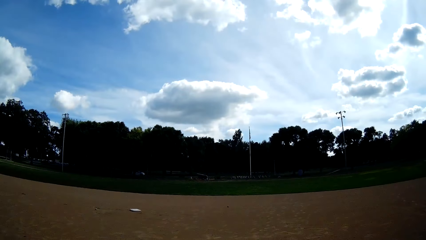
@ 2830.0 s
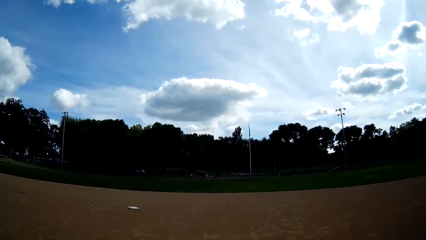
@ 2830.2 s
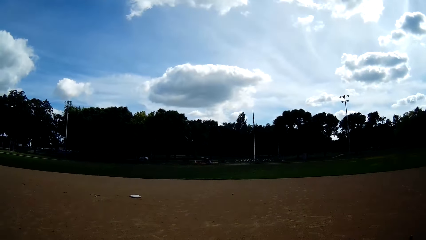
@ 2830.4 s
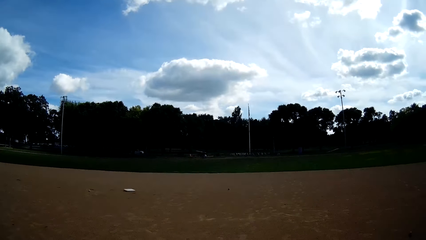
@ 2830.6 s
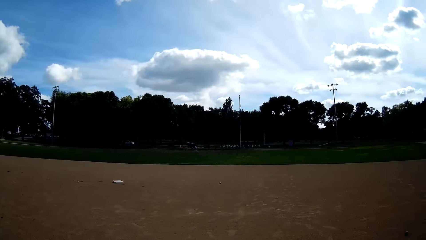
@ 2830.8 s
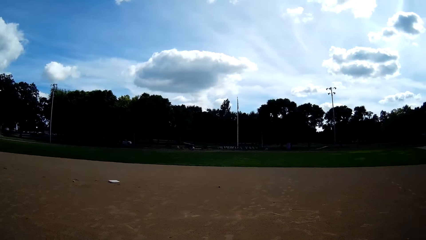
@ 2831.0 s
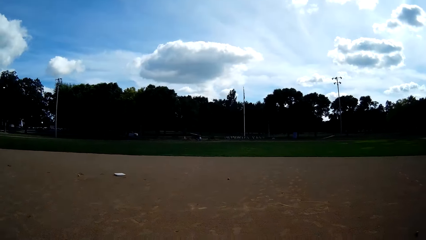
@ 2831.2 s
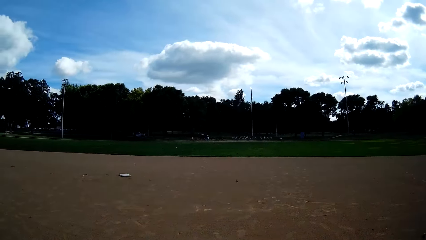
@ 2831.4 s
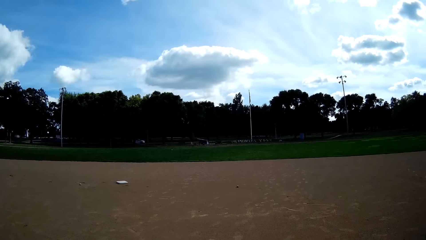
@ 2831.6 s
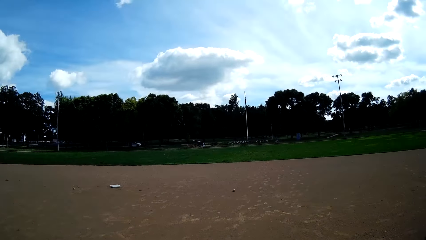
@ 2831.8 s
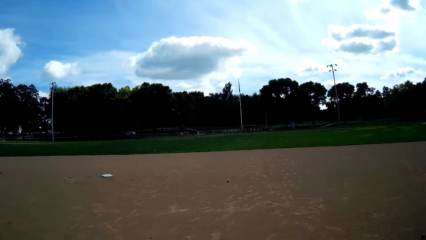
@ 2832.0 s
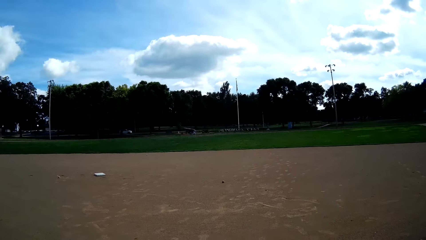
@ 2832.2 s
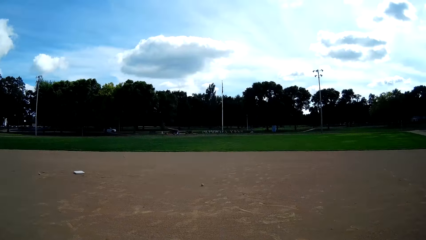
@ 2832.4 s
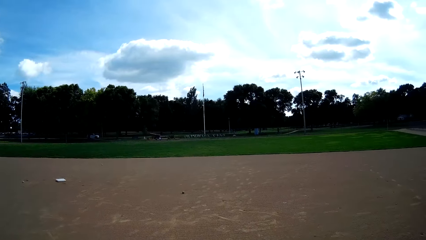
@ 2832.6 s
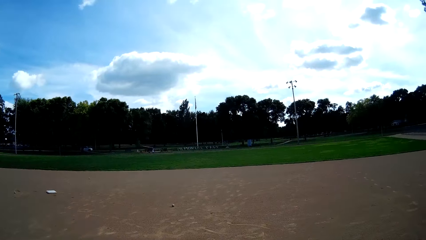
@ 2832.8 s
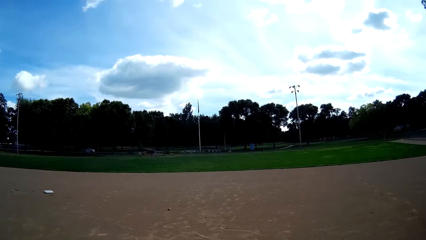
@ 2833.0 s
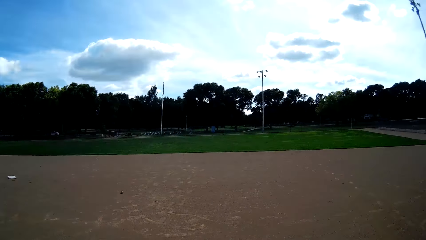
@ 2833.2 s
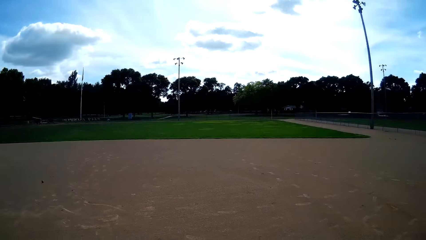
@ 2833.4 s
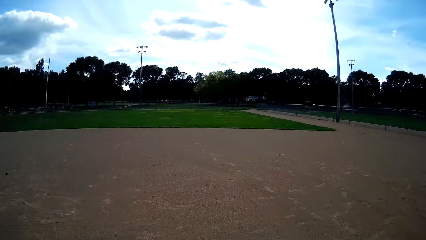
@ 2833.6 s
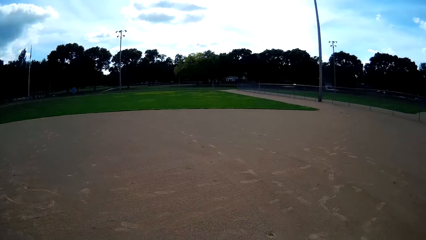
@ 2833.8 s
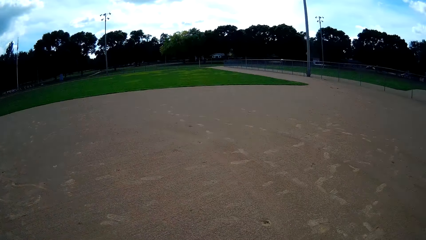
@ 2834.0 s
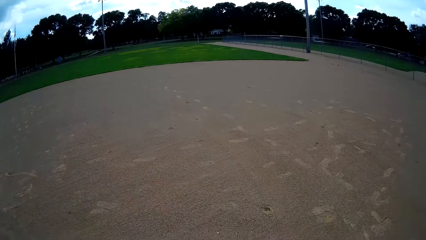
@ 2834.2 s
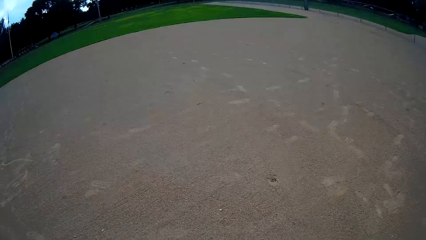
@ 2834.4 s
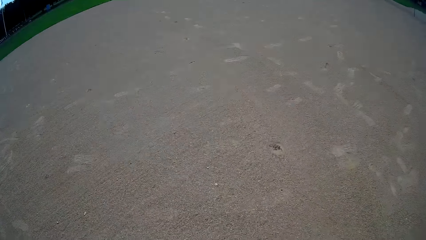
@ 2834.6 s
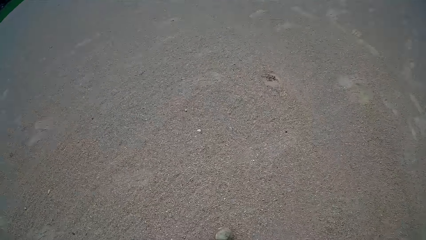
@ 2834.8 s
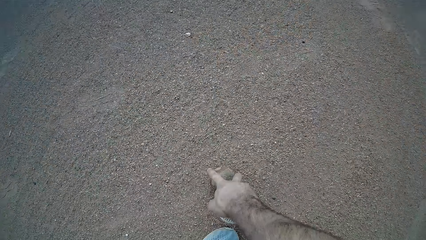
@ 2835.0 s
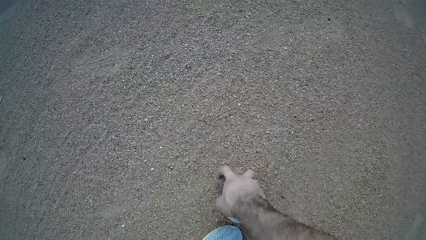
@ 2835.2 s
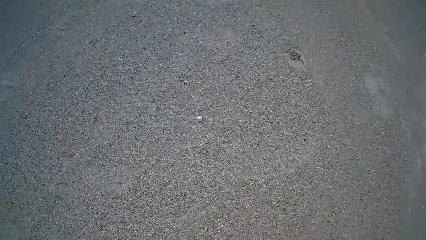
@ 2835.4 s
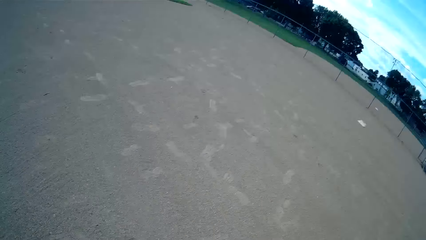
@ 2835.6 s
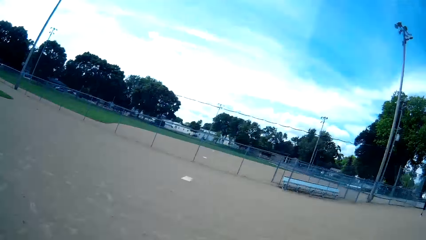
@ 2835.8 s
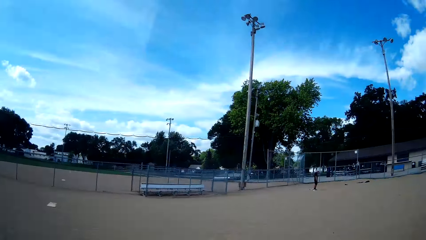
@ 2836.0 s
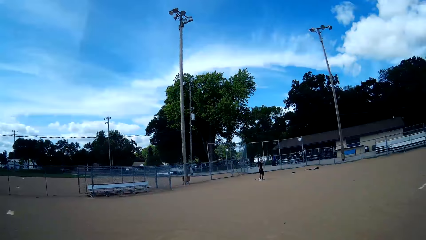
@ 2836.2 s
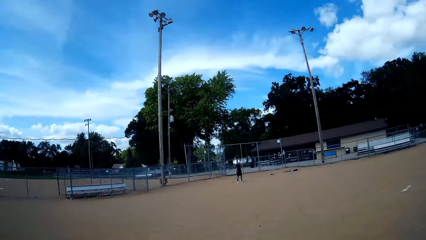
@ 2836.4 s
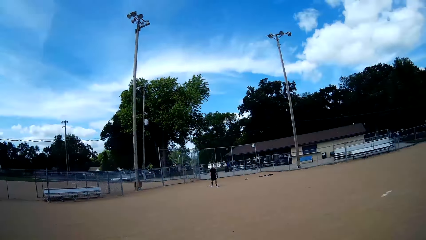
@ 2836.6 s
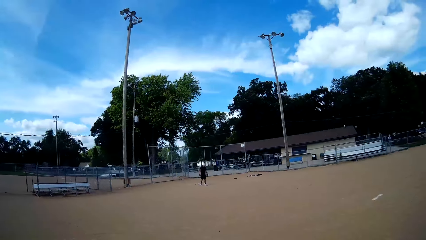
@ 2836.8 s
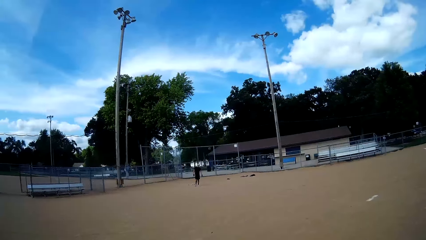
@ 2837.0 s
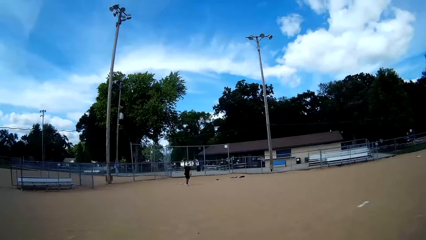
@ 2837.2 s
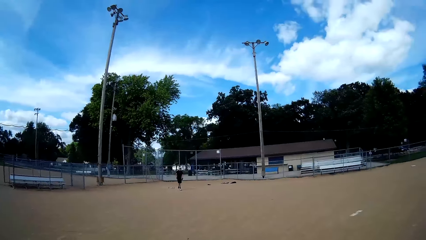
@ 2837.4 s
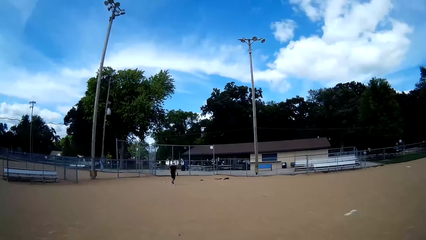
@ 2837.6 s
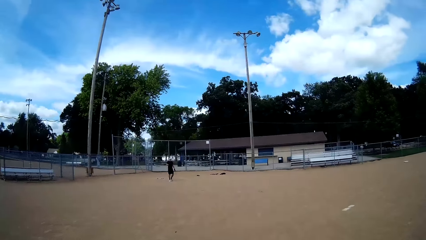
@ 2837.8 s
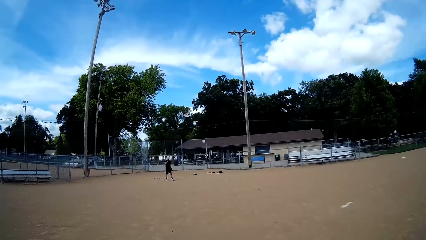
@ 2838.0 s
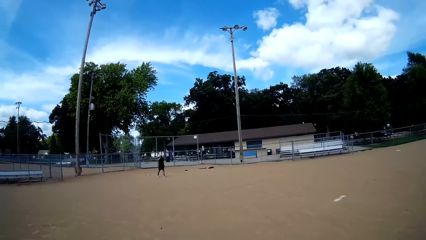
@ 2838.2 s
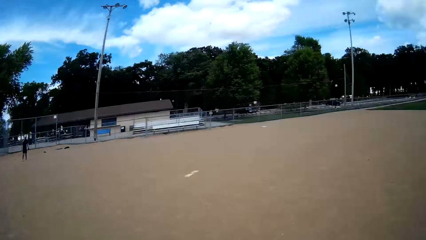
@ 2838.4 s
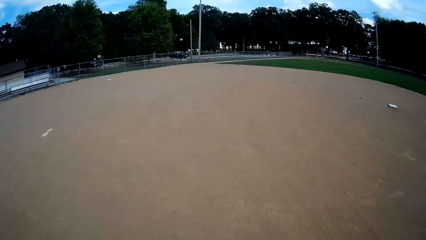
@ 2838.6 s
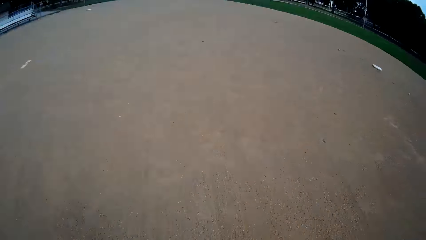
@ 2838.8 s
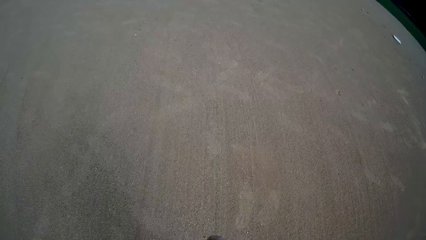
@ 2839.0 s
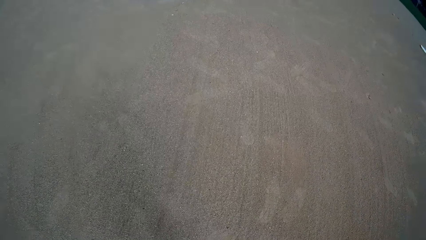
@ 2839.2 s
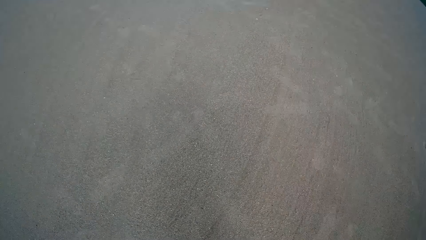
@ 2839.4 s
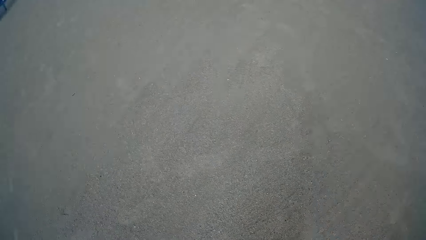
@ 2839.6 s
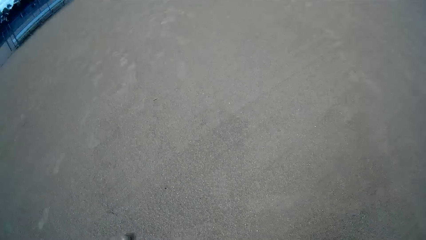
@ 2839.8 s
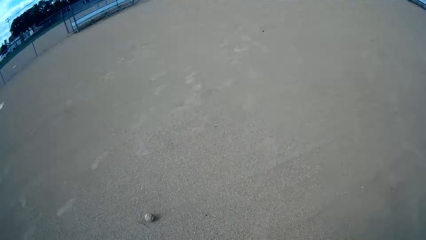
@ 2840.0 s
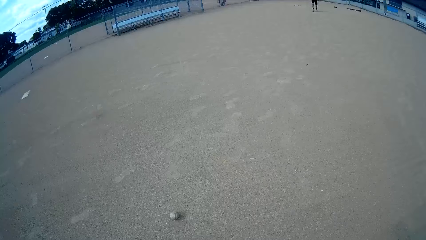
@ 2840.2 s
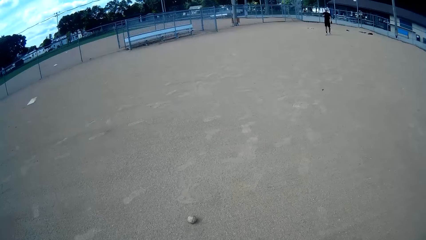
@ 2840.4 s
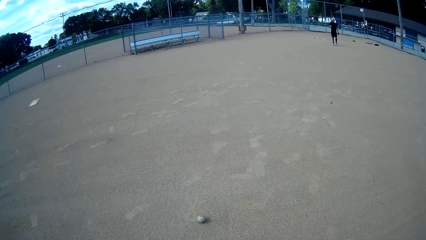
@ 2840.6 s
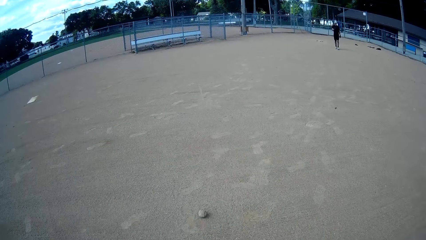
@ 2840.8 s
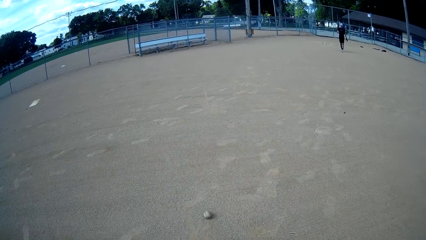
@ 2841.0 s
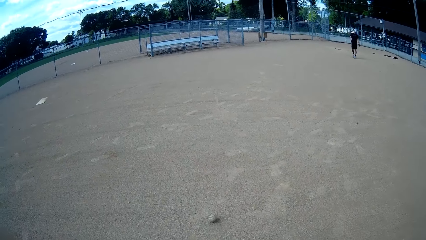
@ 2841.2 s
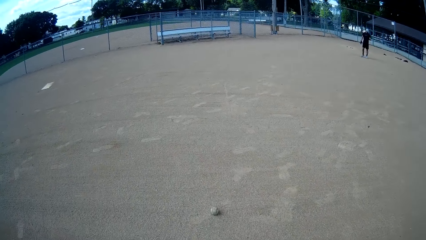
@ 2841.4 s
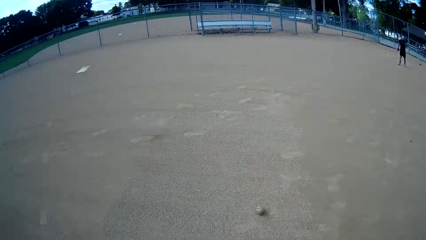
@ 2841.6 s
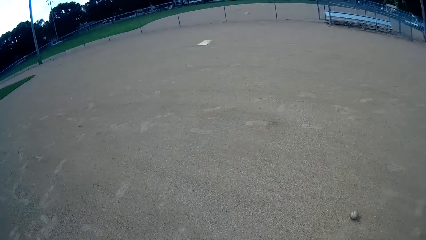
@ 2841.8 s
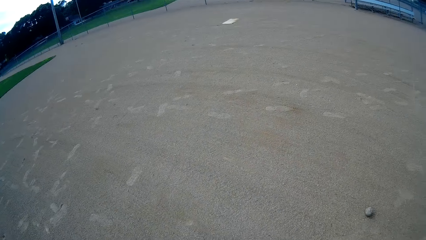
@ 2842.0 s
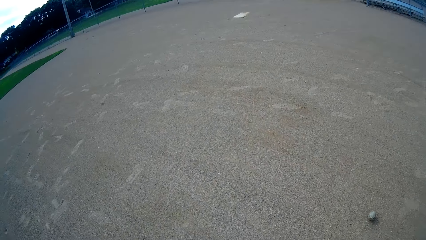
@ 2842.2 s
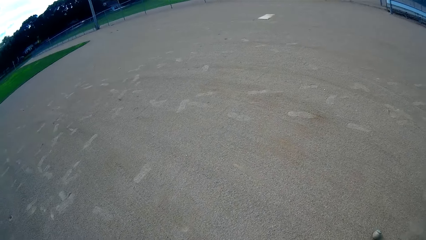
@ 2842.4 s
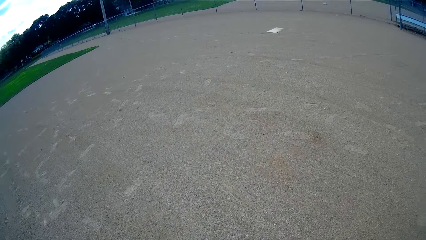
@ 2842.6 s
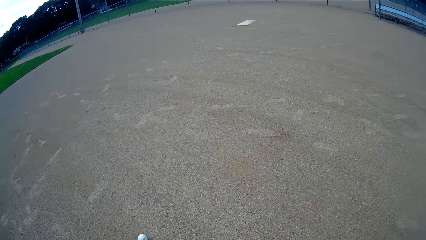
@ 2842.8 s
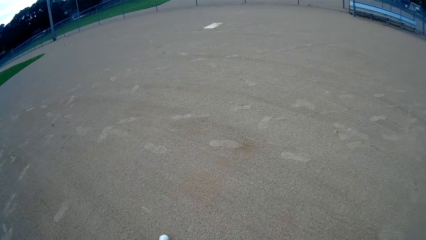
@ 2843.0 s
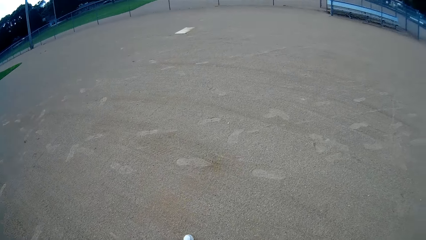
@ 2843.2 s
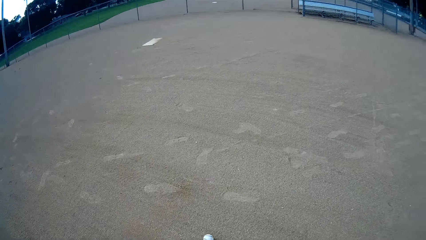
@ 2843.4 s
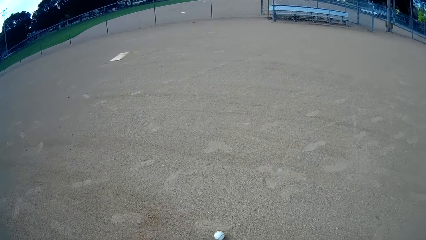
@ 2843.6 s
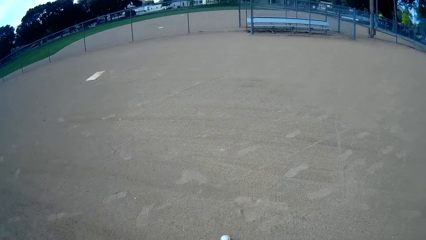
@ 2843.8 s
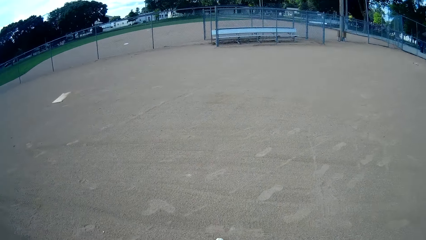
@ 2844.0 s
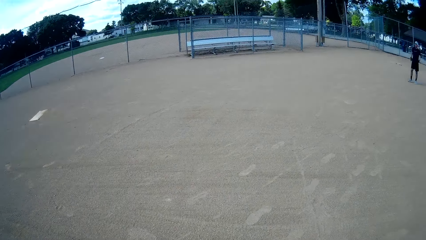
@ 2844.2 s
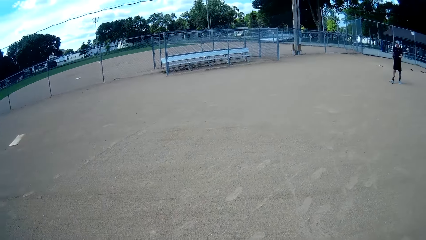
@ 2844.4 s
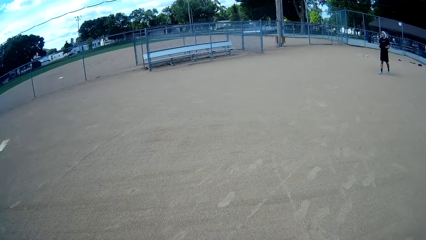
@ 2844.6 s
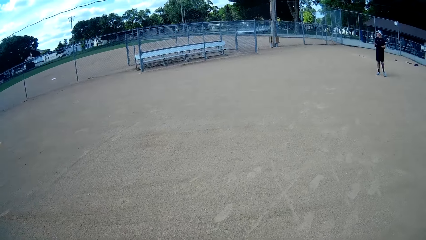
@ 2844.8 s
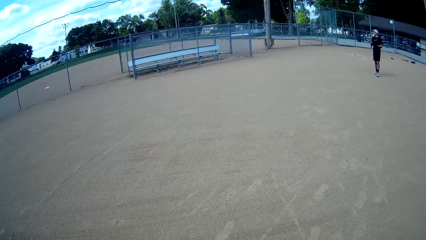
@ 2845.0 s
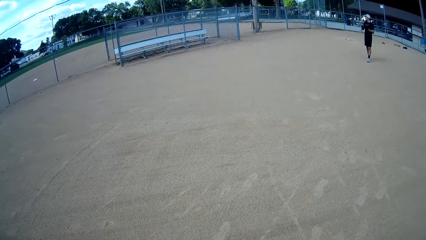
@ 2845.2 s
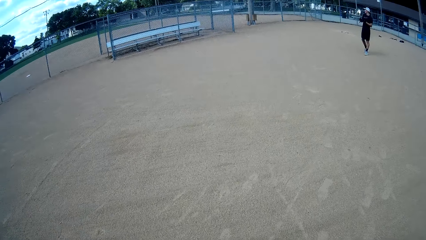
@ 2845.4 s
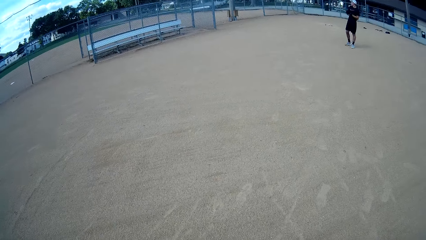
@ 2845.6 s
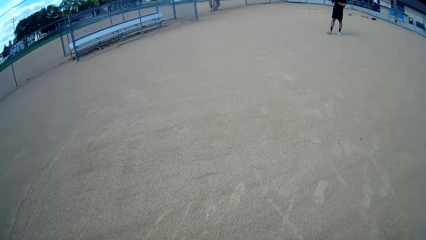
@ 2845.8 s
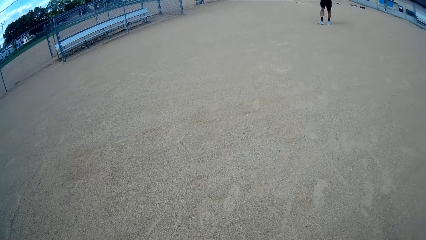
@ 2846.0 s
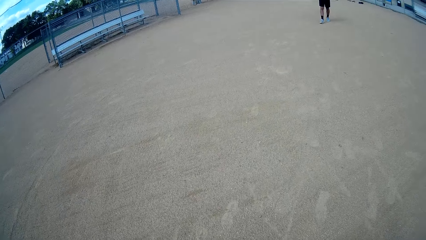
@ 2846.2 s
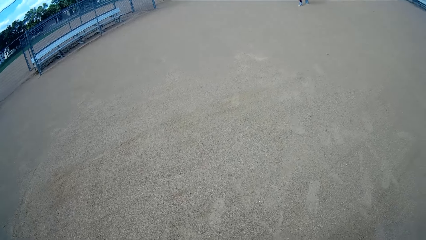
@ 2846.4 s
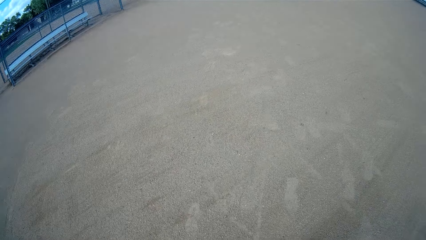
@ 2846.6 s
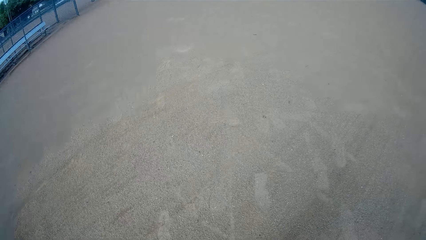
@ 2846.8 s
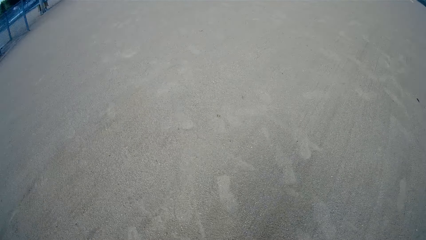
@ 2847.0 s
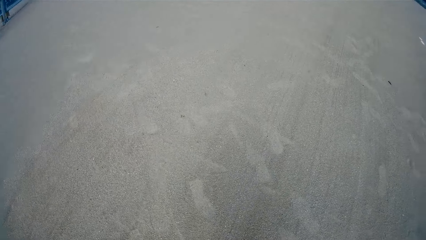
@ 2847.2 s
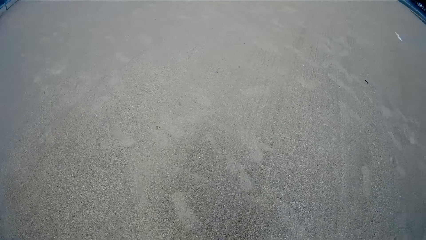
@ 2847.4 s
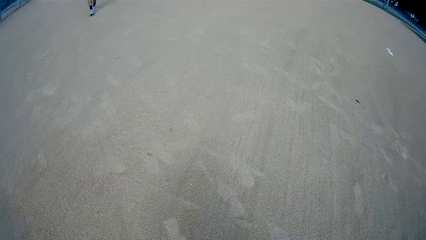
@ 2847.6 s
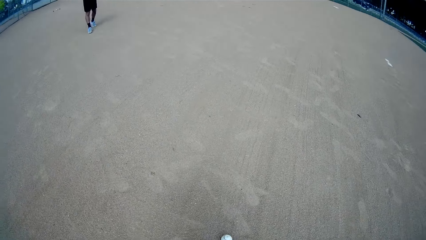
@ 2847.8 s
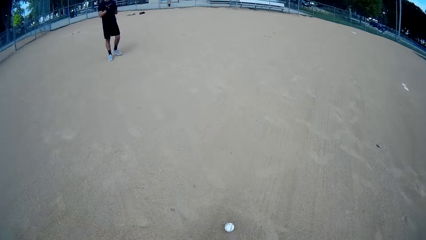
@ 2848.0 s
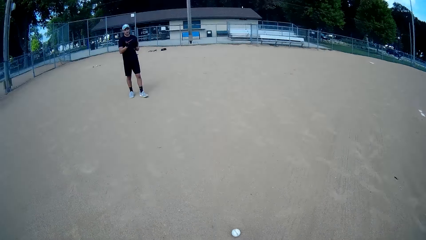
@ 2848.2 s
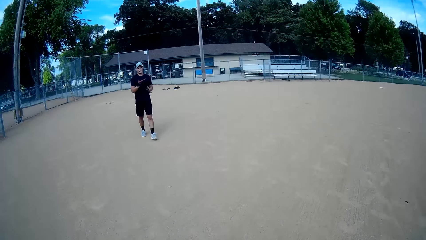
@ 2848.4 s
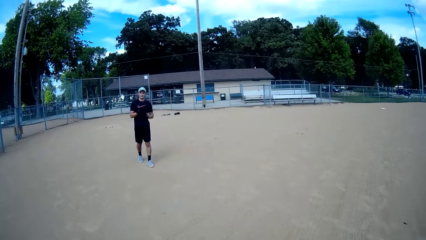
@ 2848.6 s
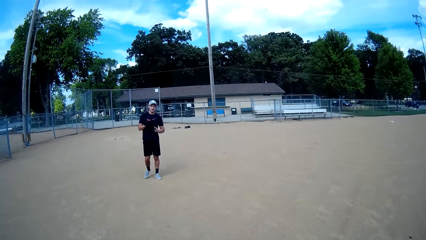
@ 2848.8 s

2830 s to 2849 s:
The camera wearer walks around in the field. A man throws the baseball to the ground. The camera wearer picks up the baseball from the ground. They look at the man. They look at the ground. They look around the field. They walk around in the field. The man walks around in the field.
